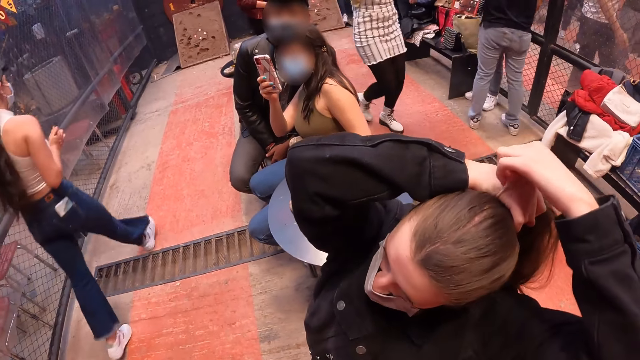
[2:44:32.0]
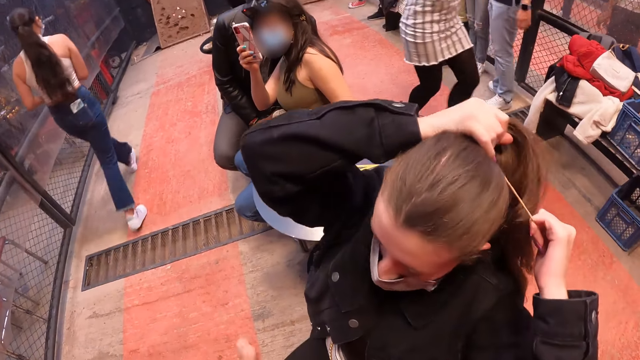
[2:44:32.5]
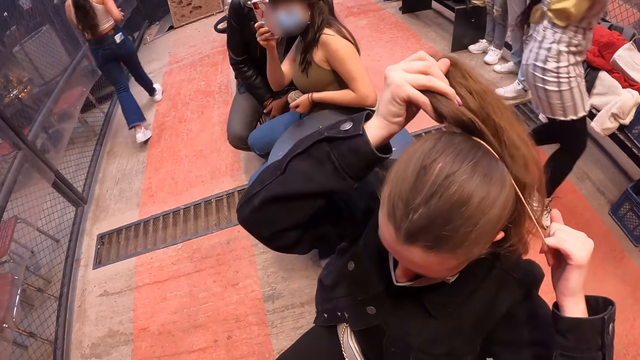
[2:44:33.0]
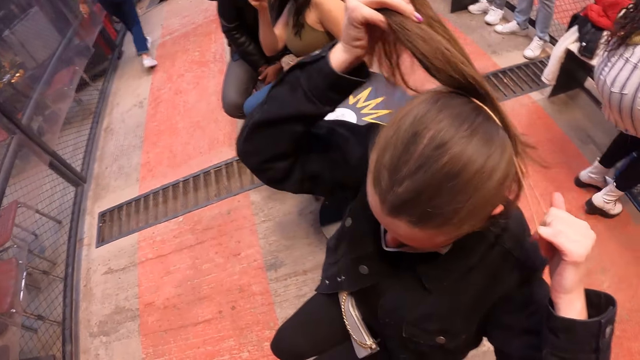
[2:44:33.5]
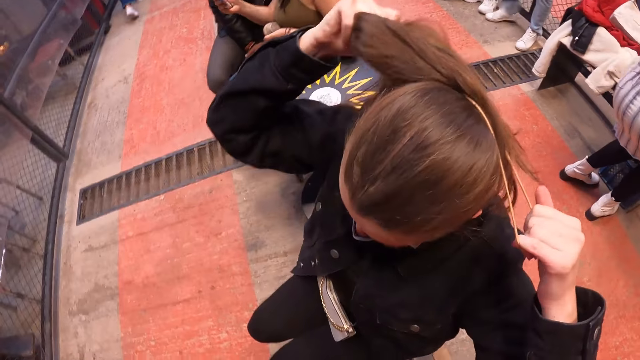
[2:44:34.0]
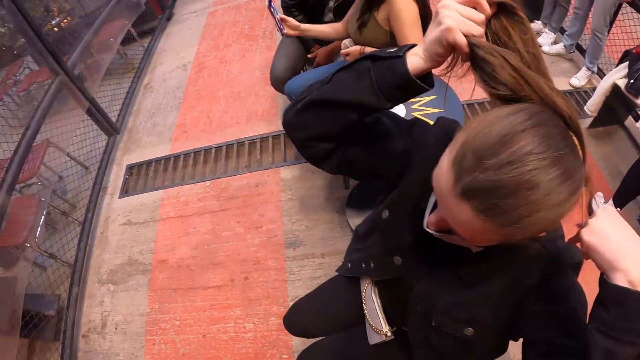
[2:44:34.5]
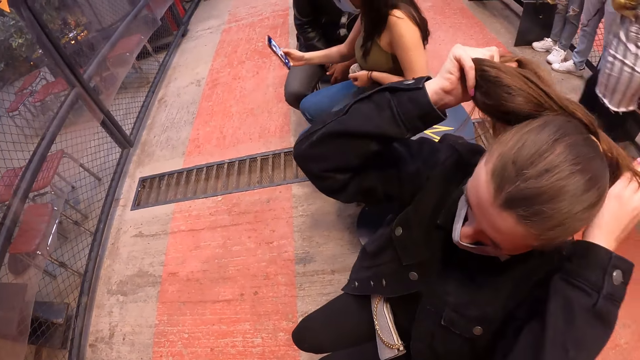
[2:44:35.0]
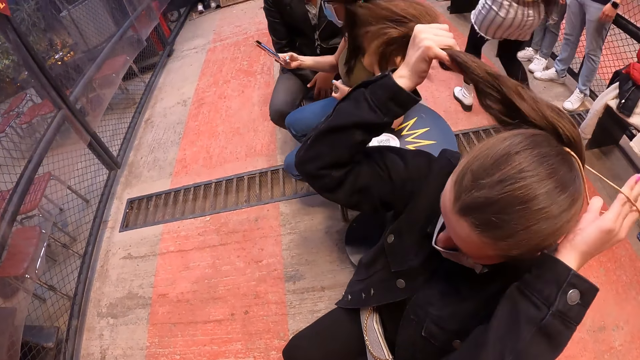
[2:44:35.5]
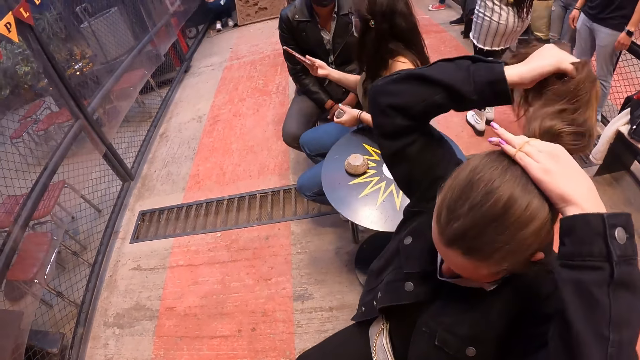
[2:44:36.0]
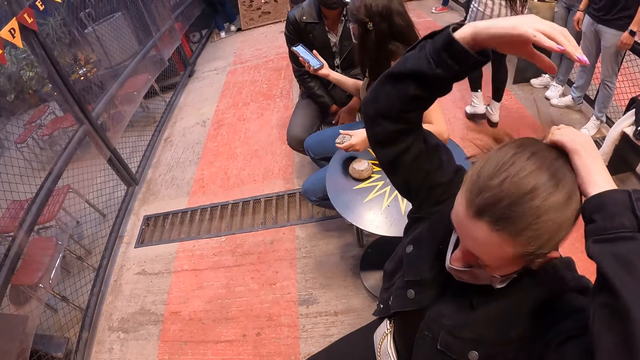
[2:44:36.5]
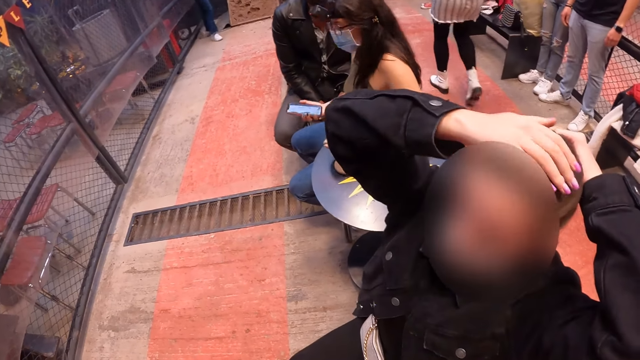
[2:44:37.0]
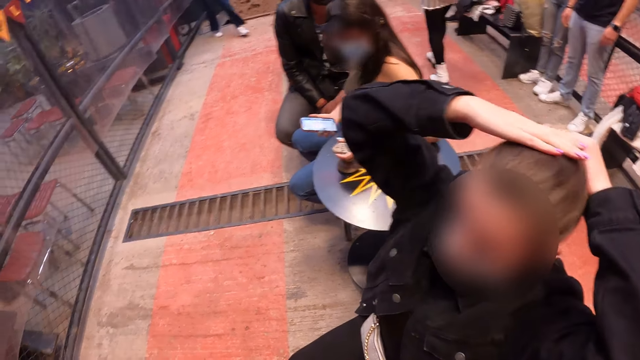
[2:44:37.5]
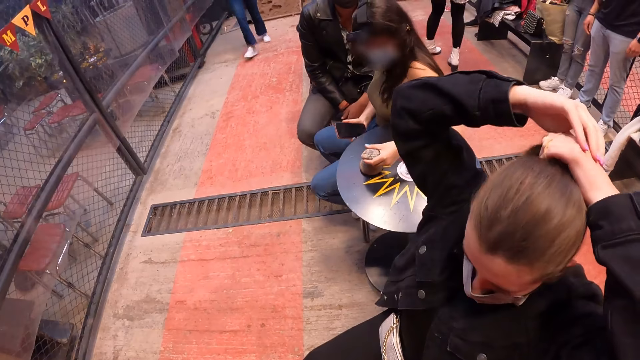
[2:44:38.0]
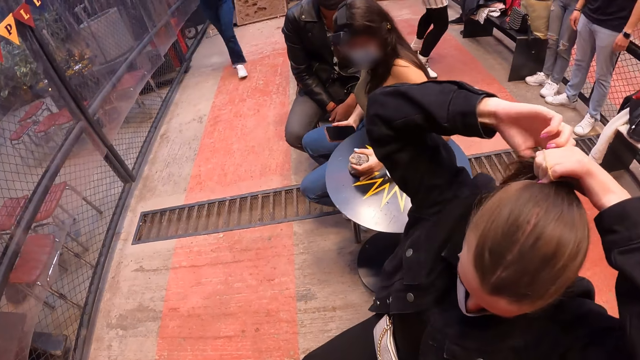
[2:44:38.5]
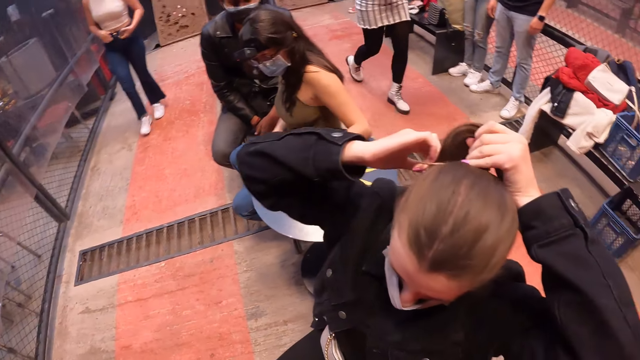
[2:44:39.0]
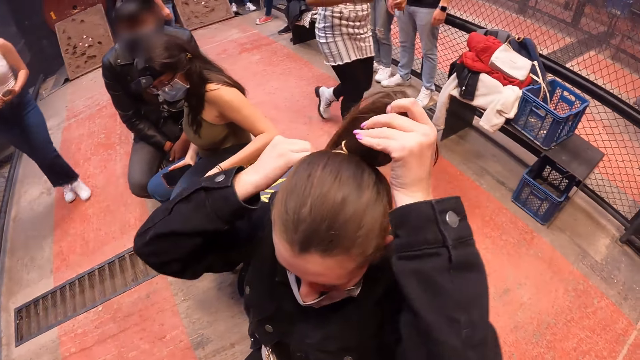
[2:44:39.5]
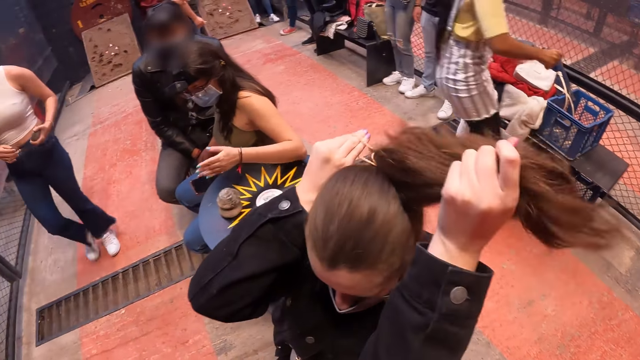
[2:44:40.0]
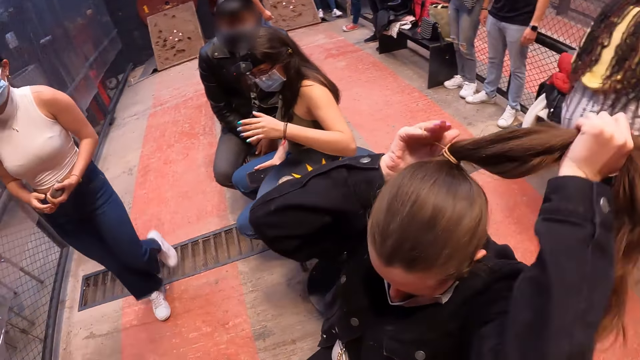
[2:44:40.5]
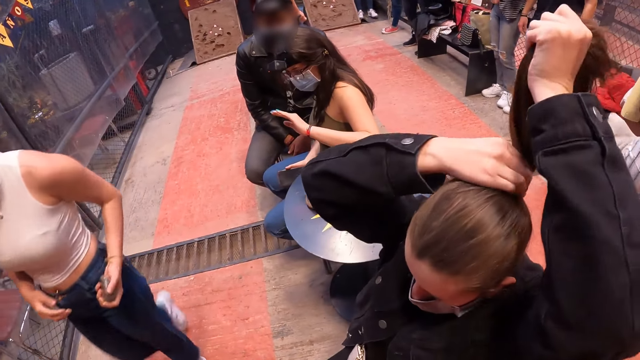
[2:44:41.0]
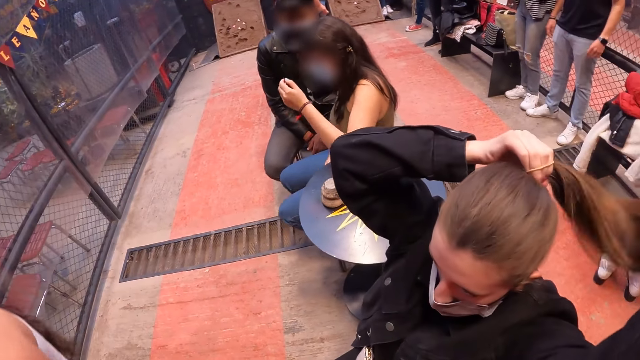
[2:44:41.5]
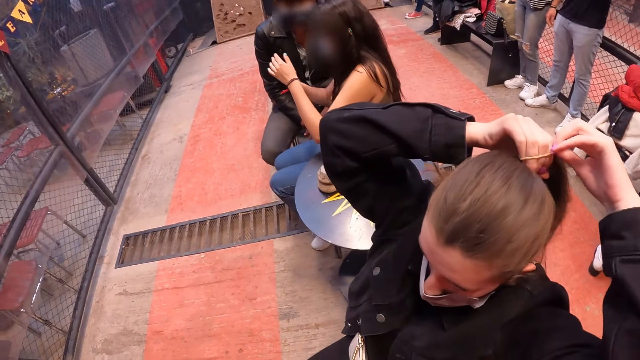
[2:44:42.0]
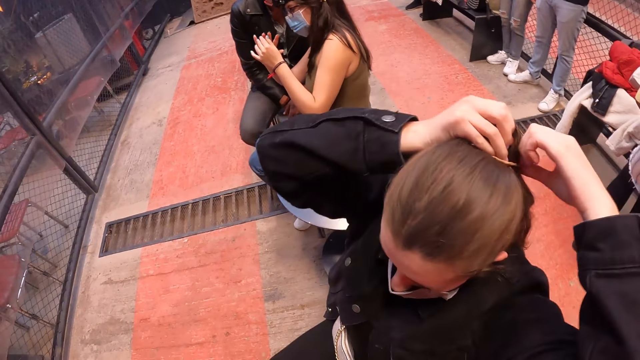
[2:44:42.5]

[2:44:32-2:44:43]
The woman places a metal puck in her left hand on top of a metal puck on the table top.

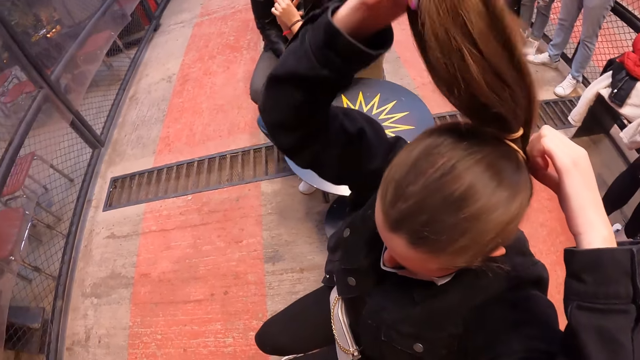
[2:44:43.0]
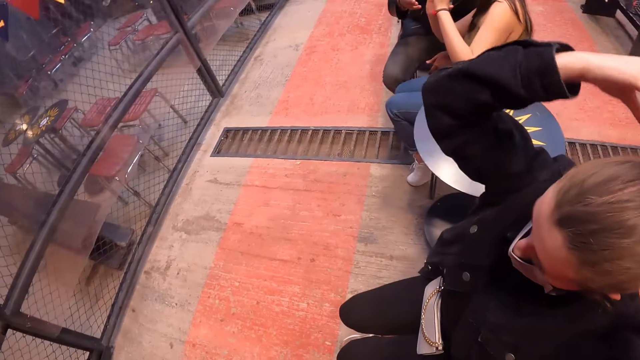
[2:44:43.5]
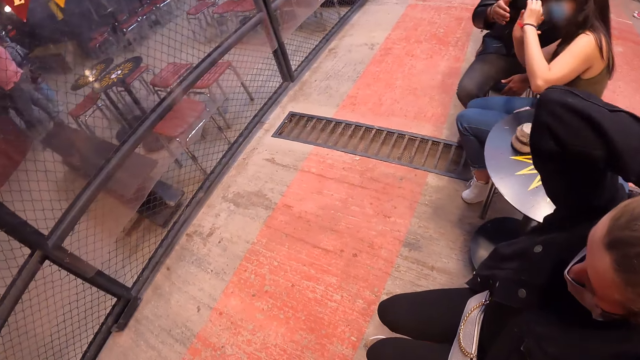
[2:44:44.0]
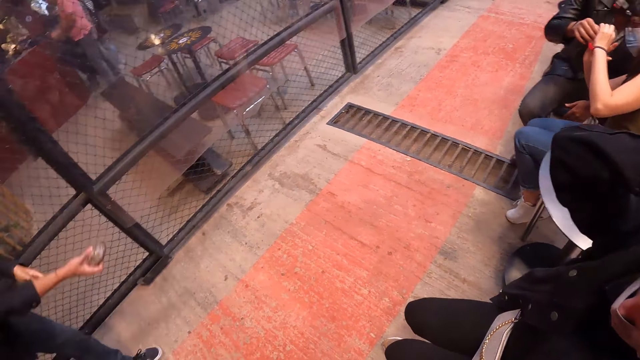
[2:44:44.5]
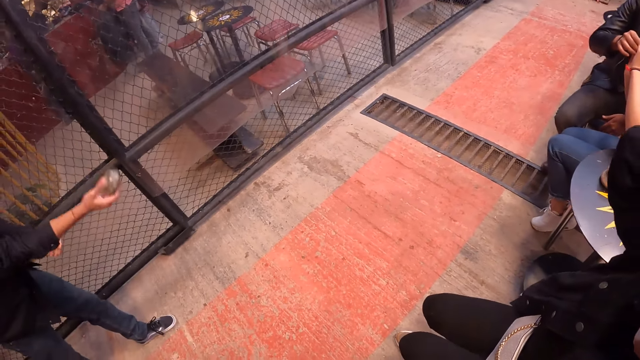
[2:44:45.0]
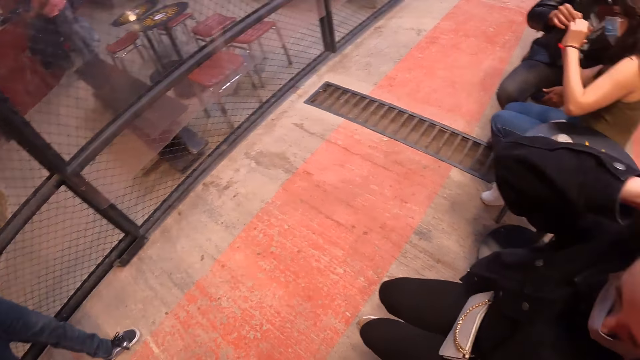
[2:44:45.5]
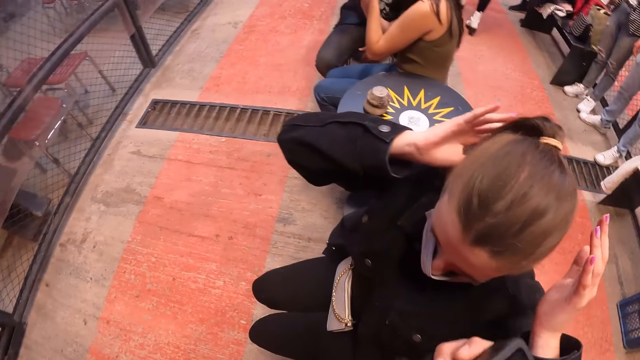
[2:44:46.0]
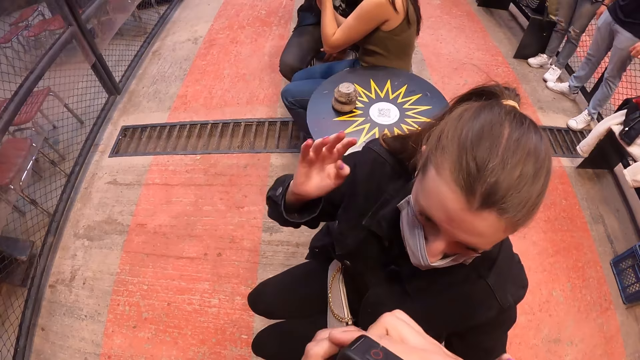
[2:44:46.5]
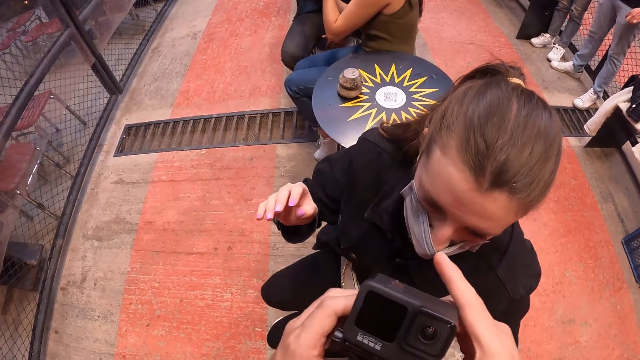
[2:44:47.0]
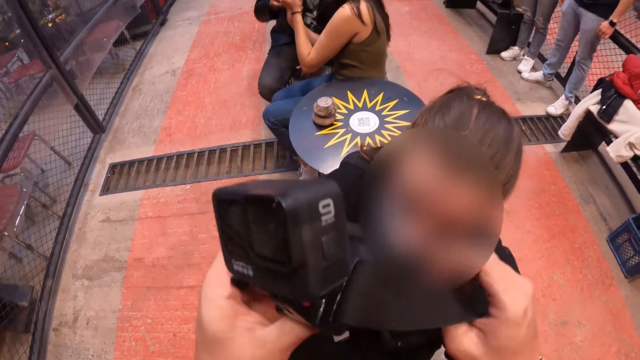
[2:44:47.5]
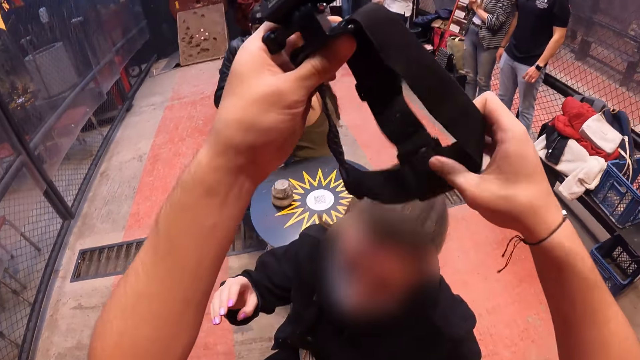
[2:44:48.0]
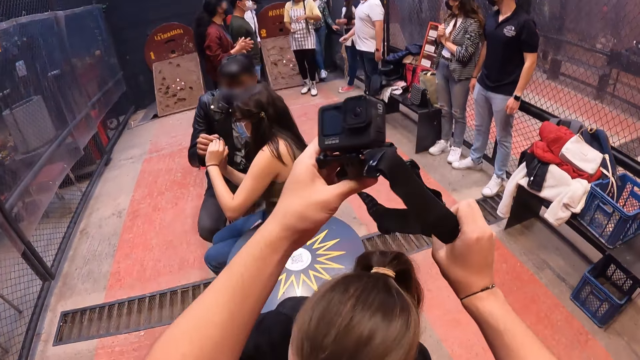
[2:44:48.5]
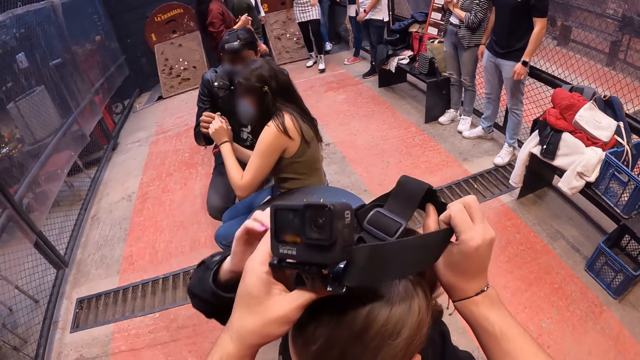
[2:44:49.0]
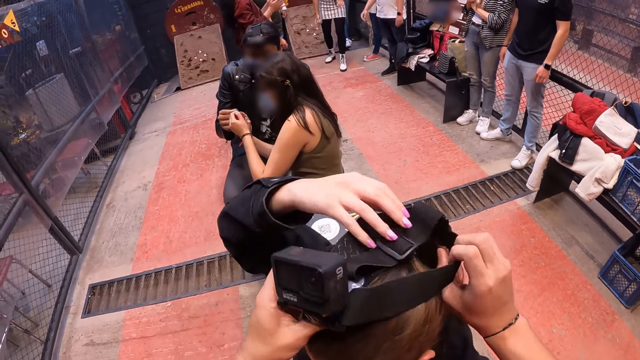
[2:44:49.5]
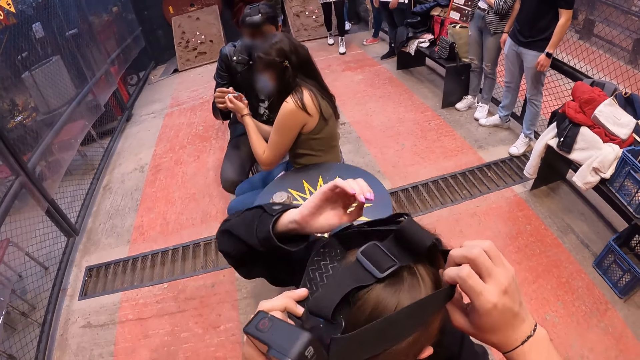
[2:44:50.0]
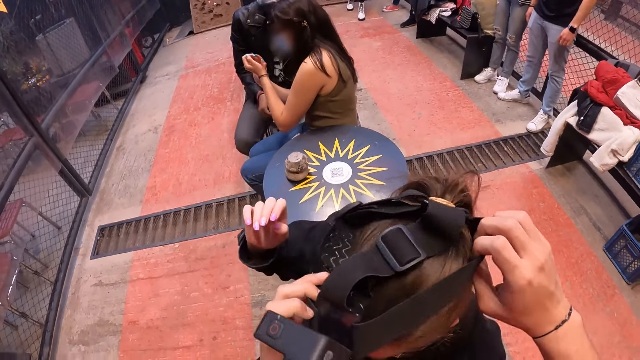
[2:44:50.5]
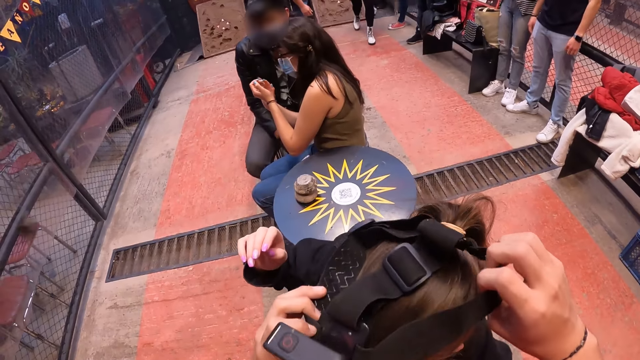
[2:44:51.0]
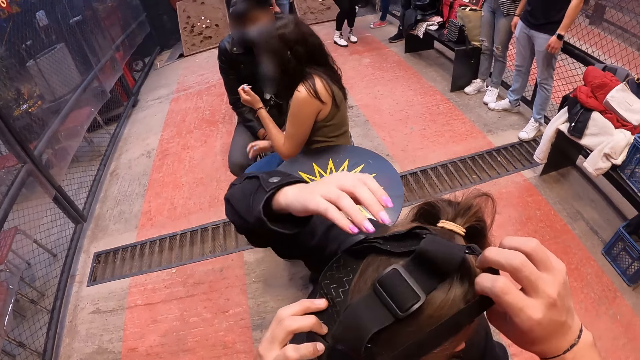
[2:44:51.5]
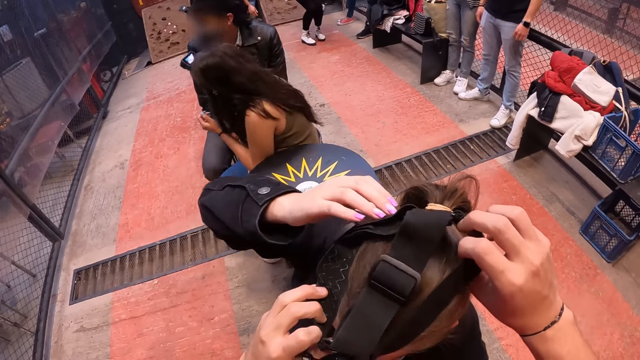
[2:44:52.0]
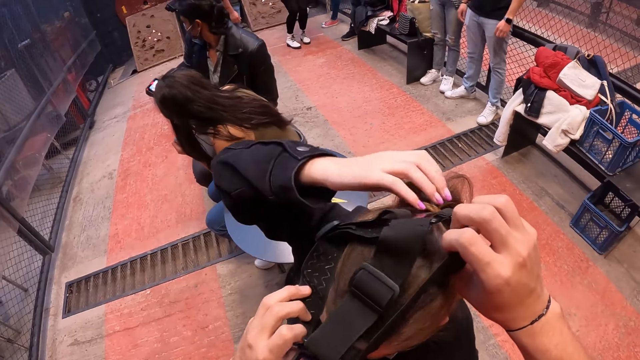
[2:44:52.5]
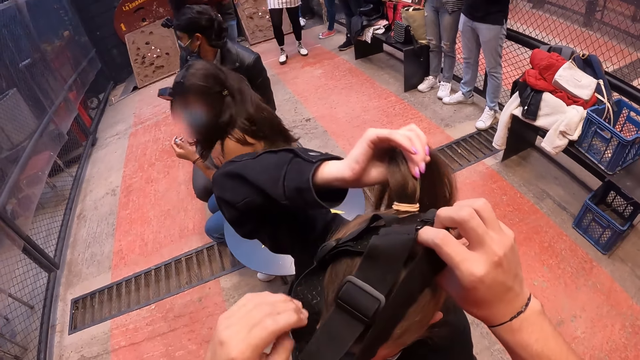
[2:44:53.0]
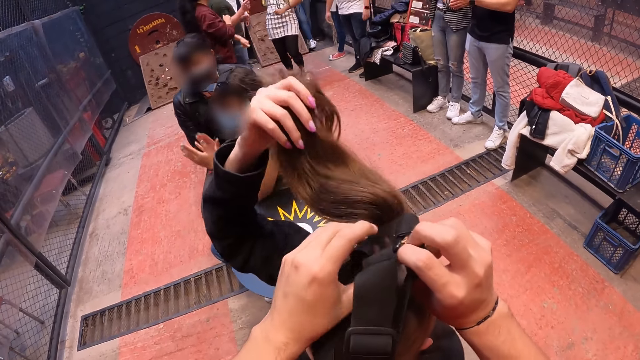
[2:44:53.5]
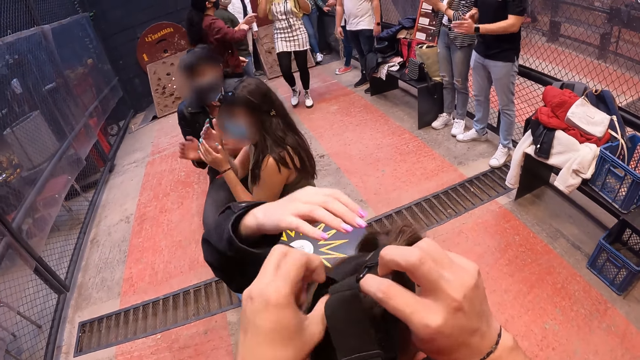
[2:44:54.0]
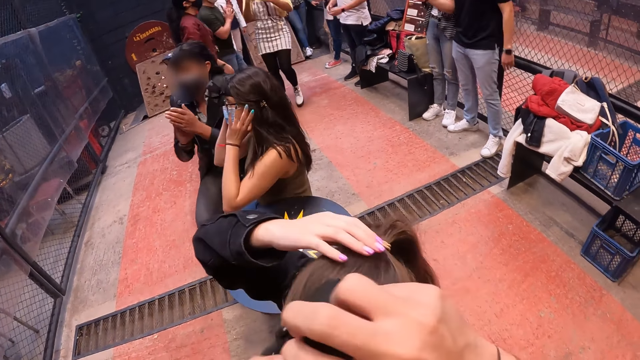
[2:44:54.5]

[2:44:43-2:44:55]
The camera wearer wears a camera on the woman's head with both hands.
